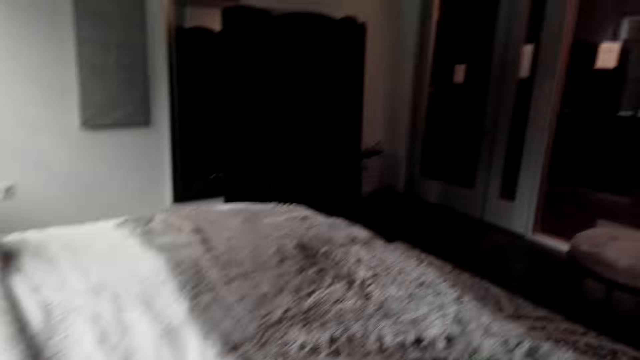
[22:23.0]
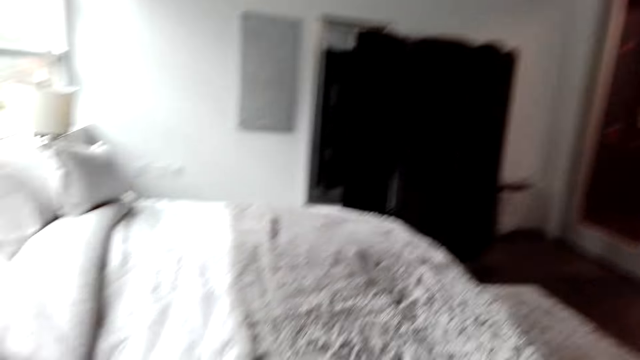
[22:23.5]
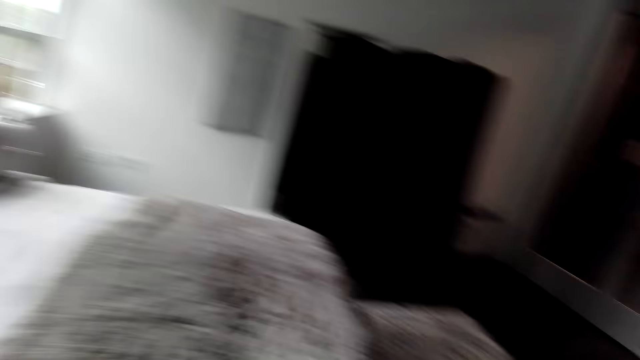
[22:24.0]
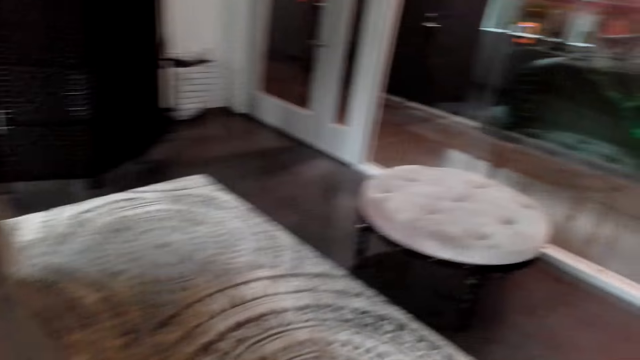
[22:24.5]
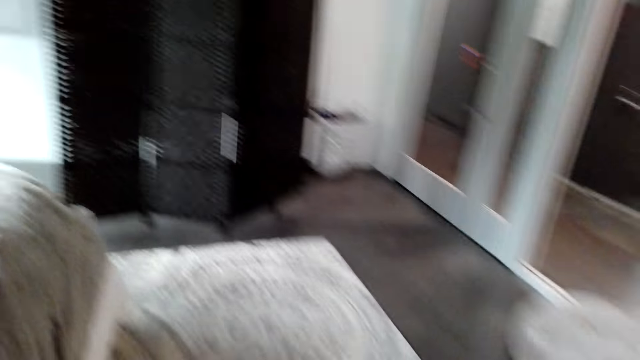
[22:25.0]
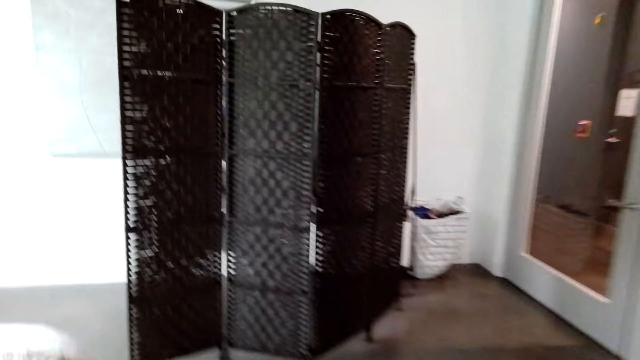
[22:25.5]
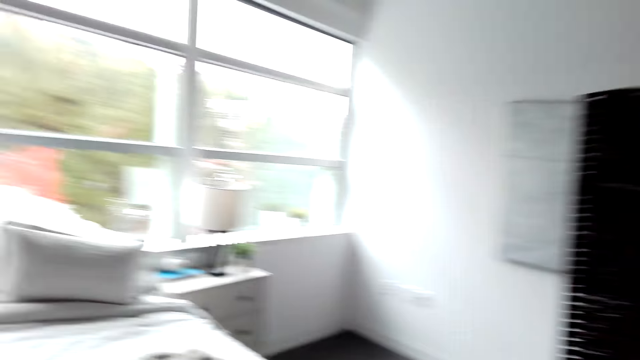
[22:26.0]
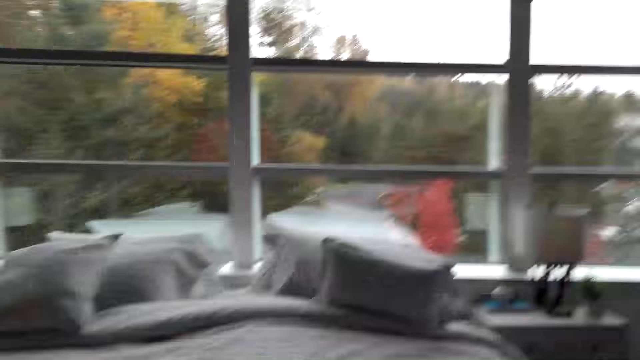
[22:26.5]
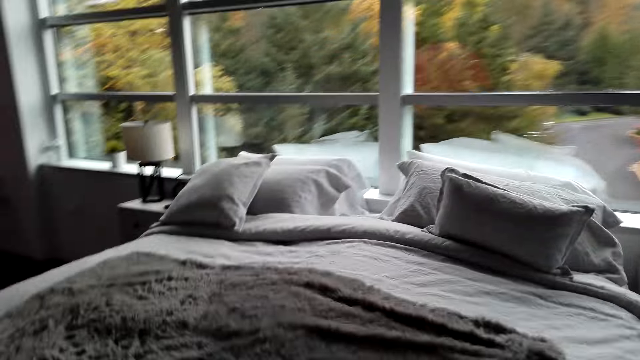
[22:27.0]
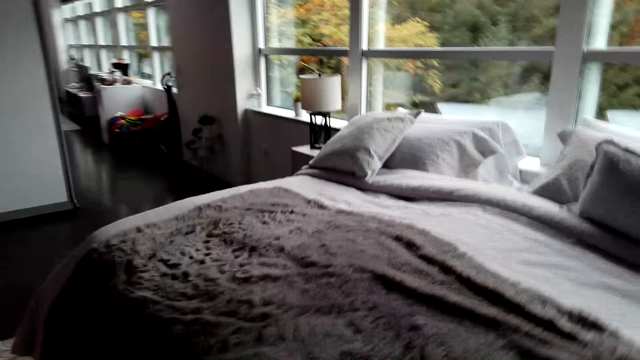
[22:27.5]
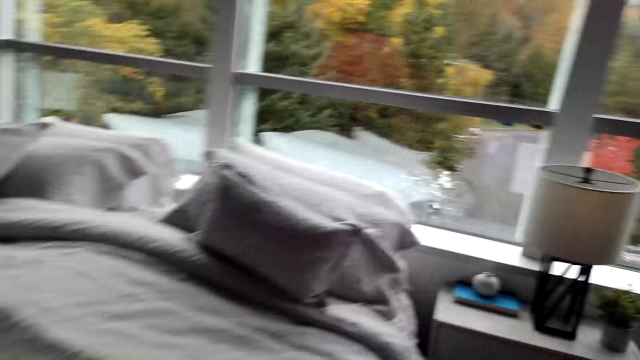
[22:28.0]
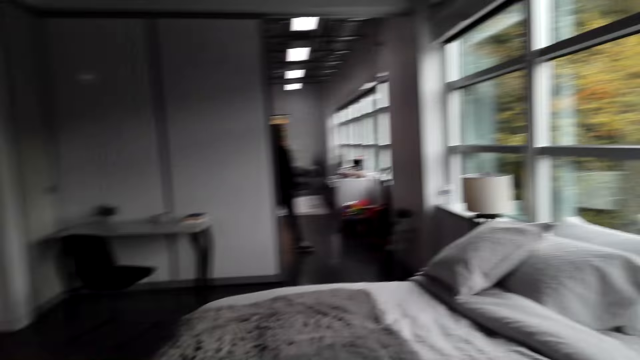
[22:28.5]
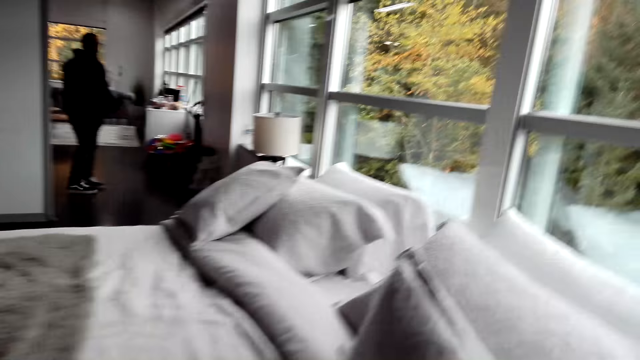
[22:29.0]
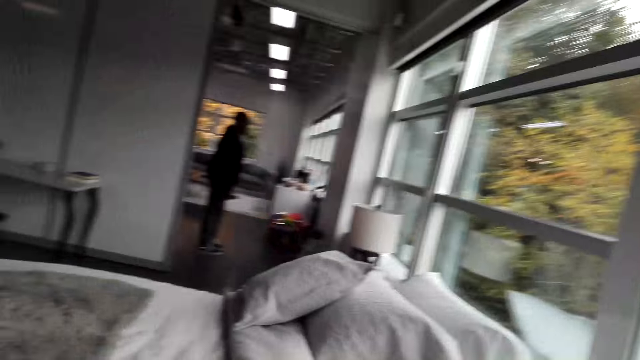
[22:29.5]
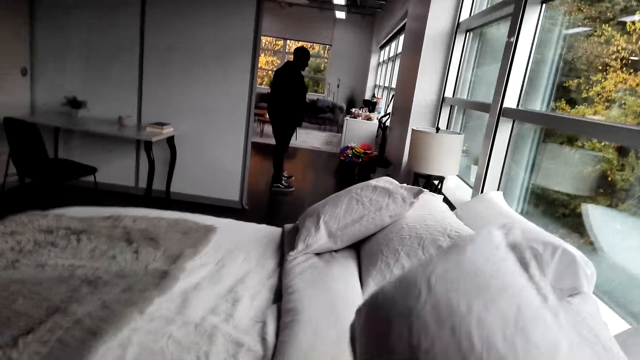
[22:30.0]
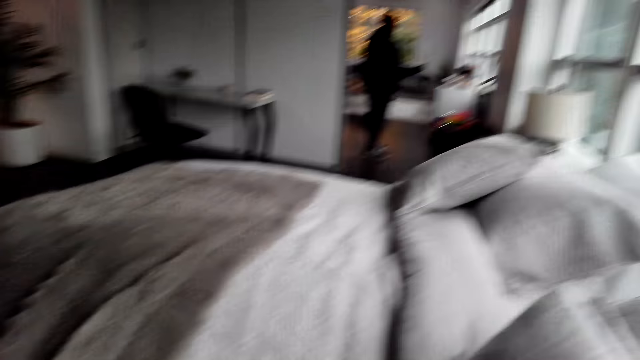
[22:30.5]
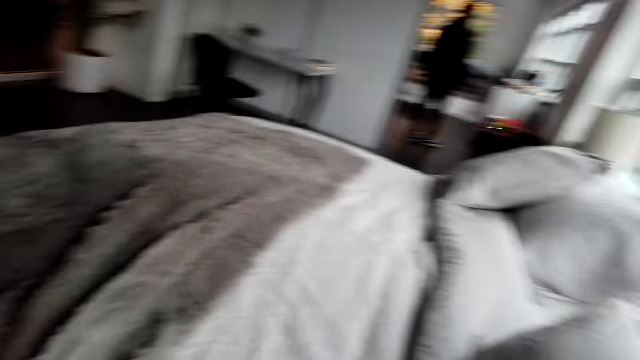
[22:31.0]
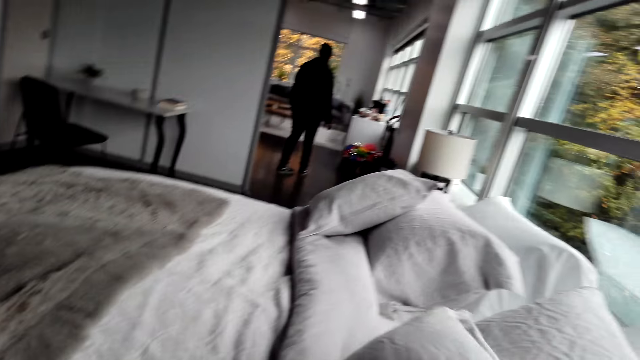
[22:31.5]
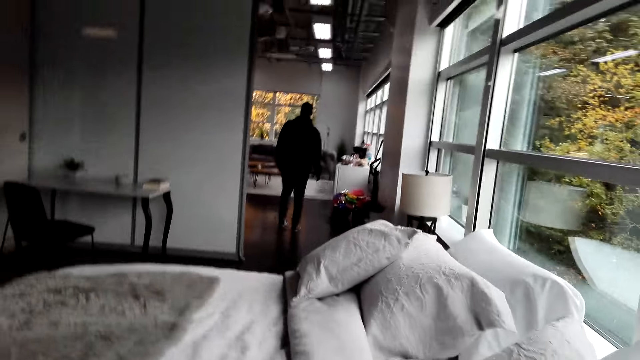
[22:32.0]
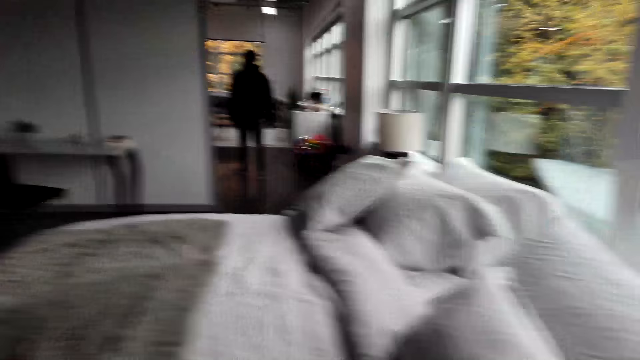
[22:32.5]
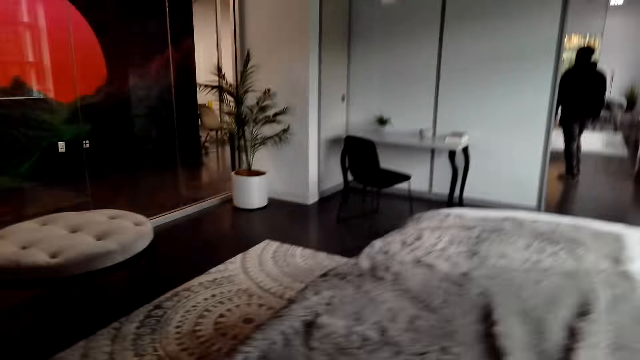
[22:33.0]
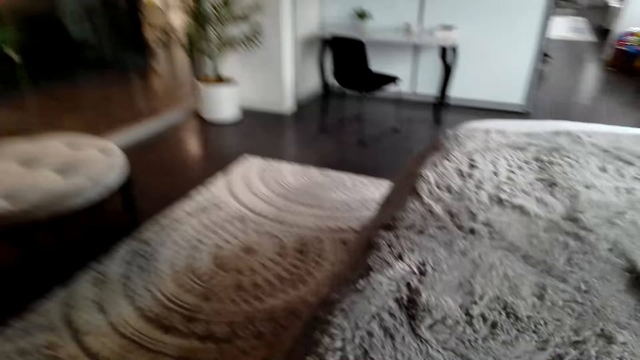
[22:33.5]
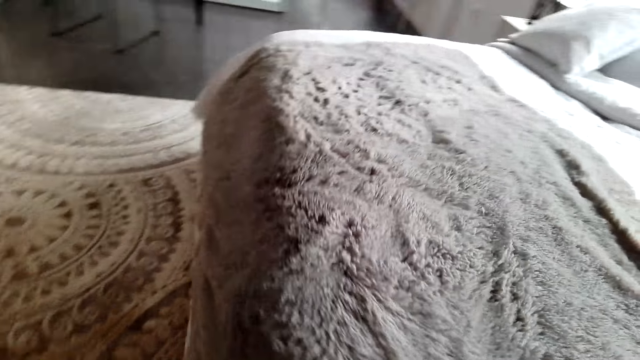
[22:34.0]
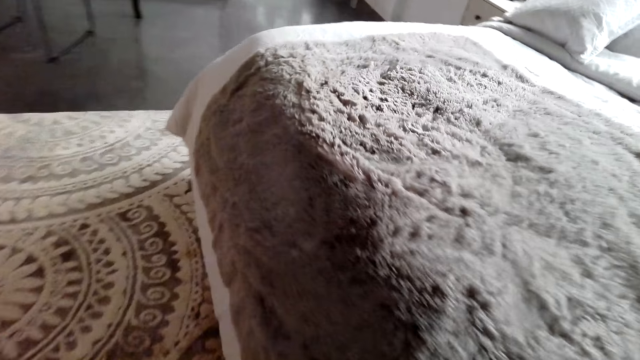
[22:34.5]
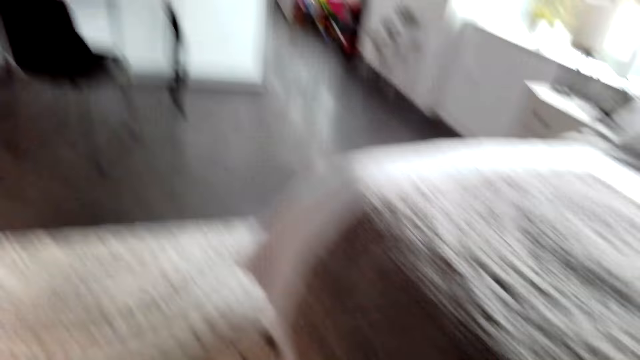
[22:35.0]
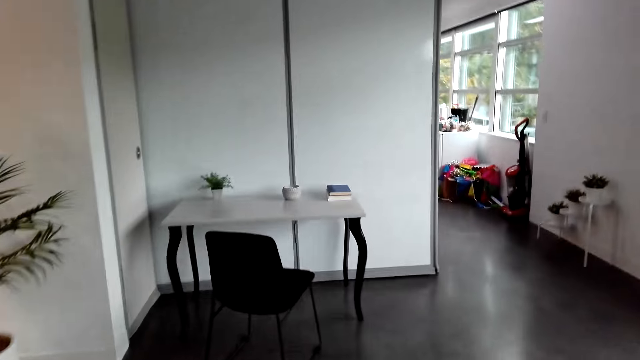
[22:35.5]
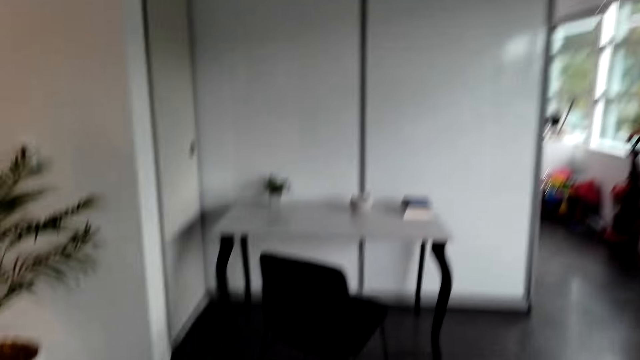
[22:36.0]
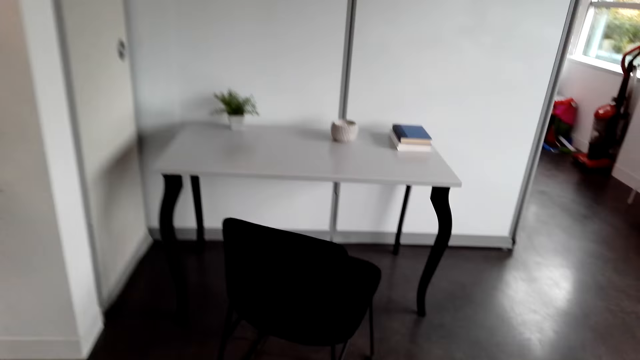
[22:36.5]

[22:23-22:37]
The camera wearer walks to the other side of the bed. They put down a pillow. They touch the pillow. They walk towards a chair.

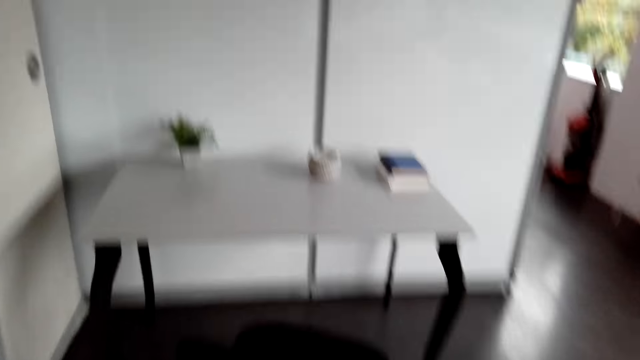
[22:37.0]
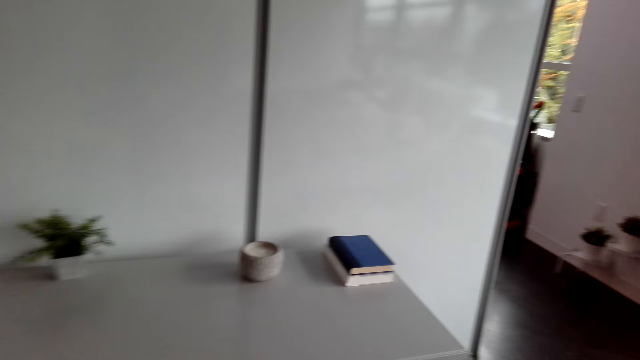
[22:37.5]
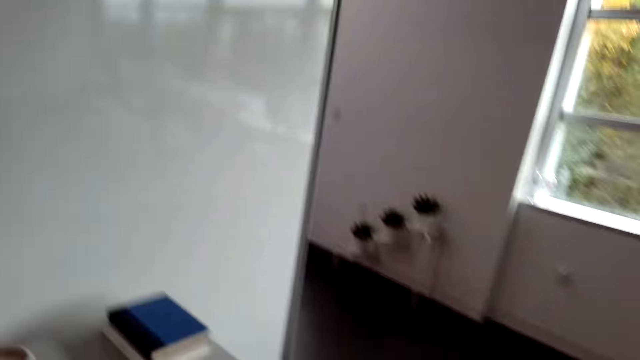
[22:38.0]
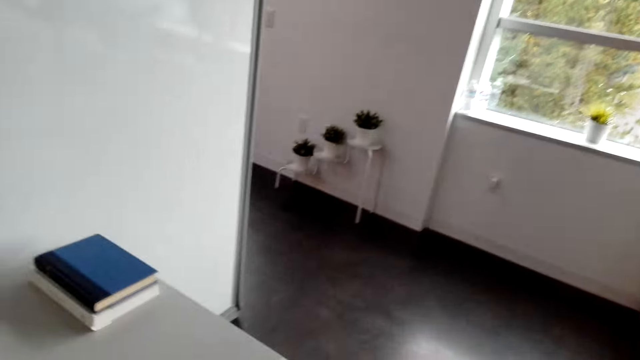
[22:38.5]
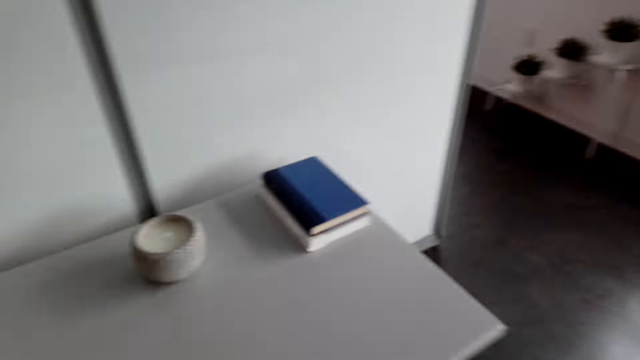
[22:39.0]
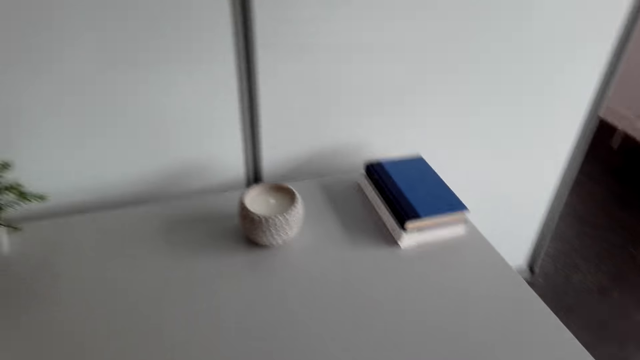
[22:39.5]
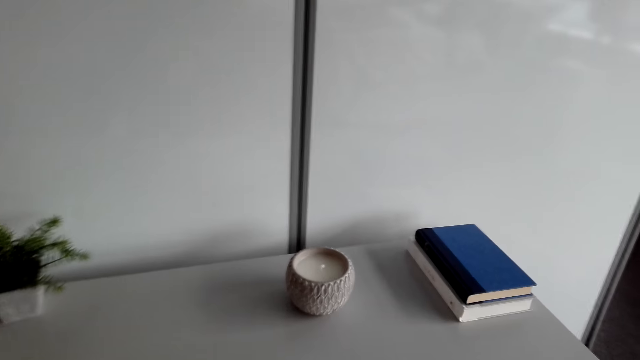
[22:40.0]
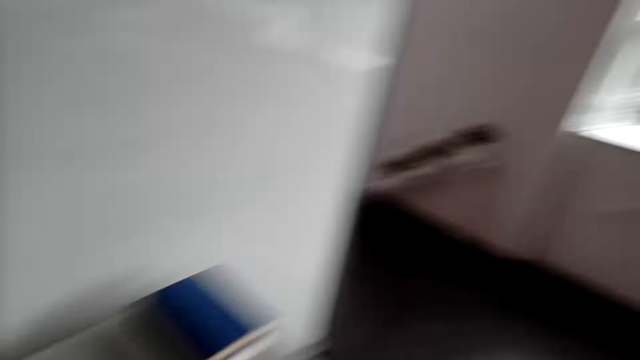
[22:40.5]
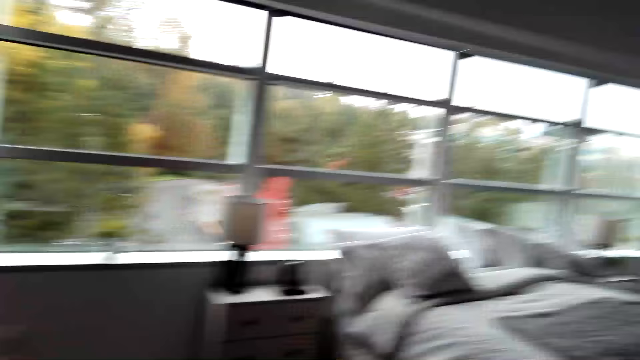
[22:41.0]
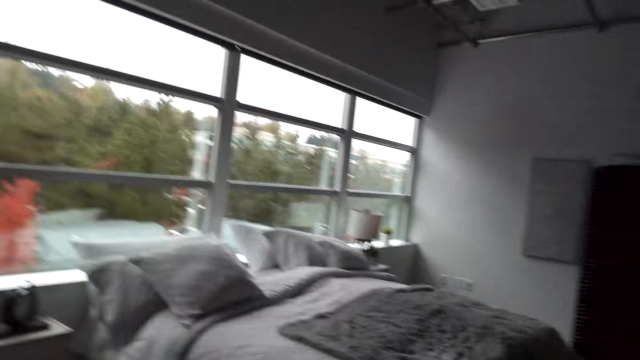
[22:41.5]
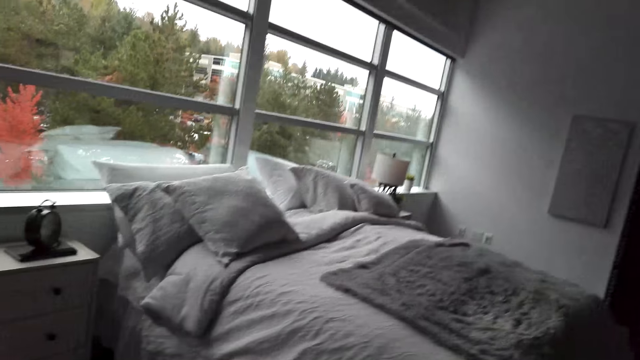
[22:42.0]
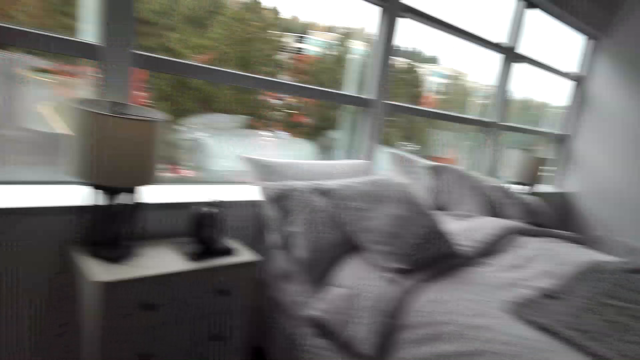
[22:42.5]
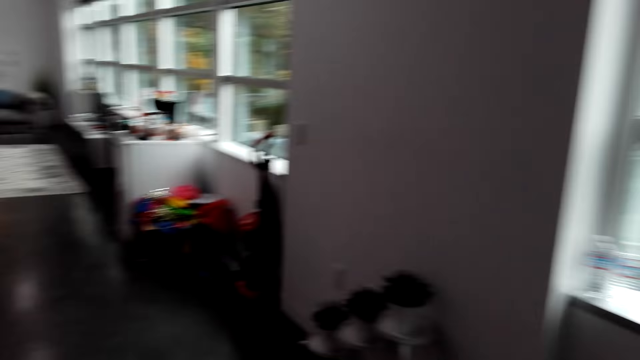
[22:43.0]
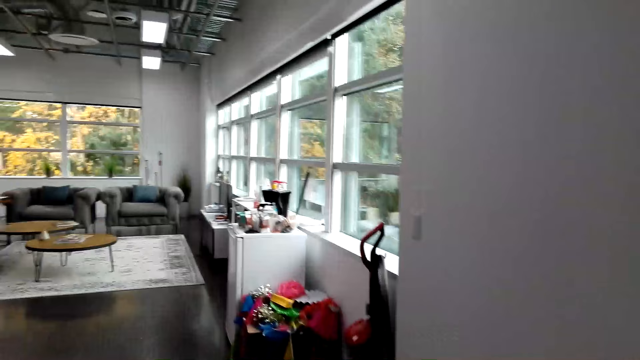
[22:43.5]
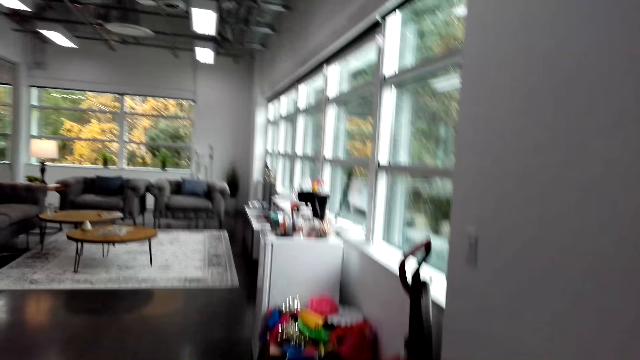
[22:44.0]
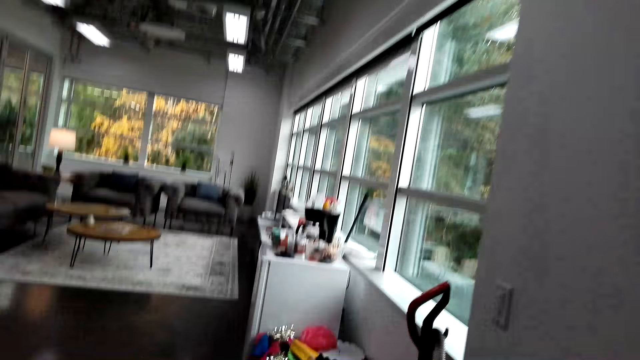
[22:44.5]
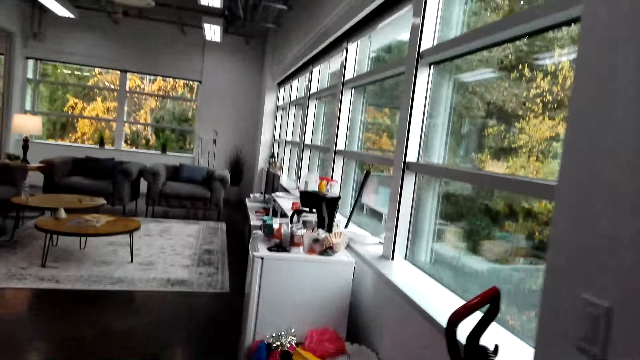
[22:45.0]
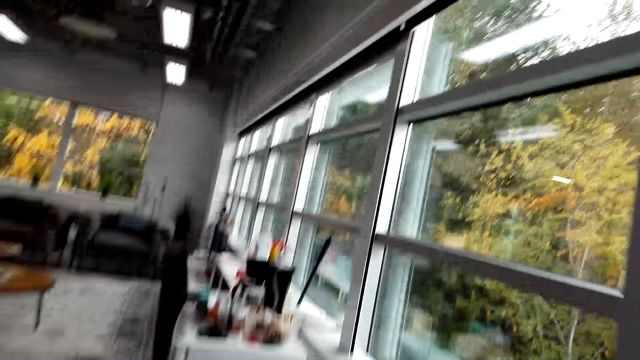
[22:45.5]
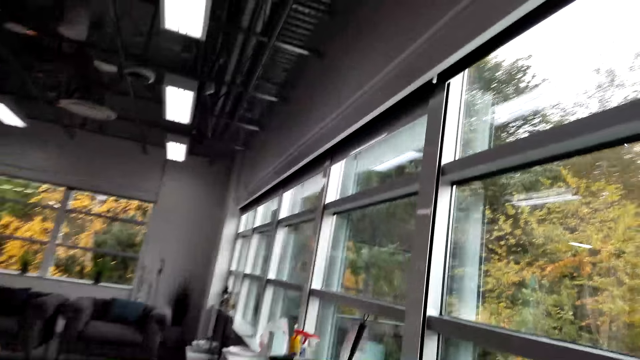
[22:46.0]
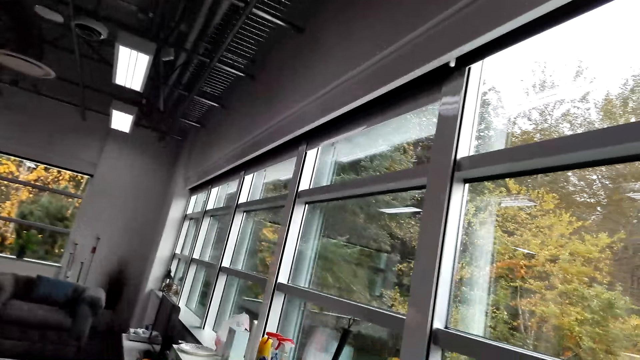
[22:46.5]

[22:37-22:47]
The camera wearer looks at the table. They watch the background. They walk towards a room.
